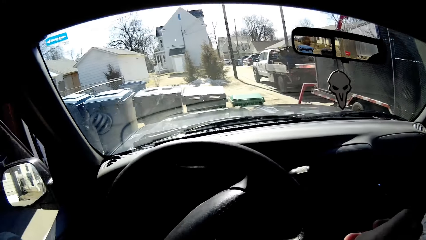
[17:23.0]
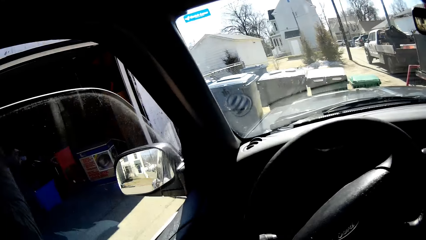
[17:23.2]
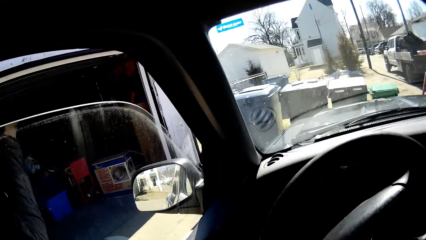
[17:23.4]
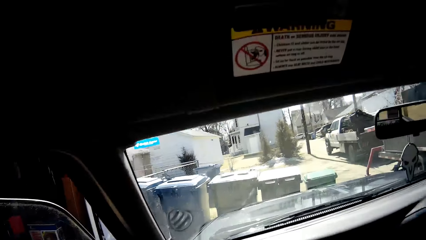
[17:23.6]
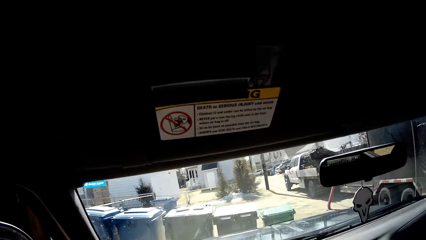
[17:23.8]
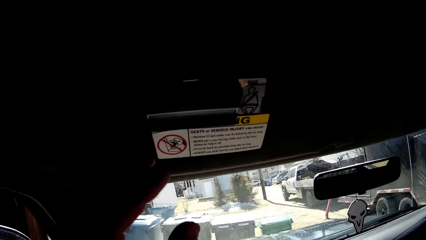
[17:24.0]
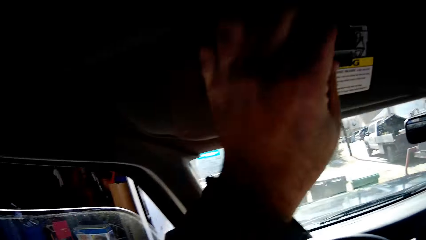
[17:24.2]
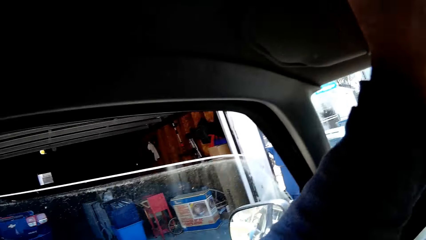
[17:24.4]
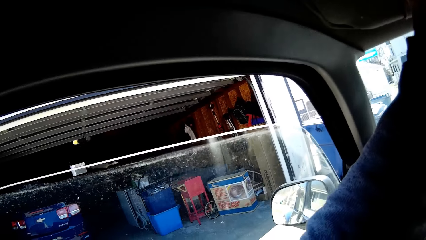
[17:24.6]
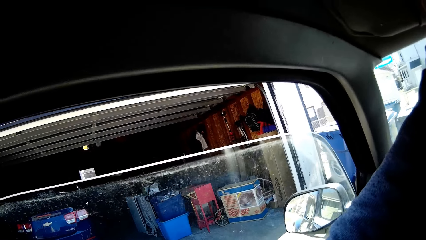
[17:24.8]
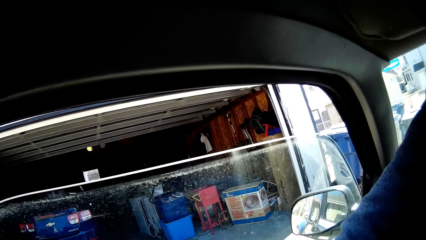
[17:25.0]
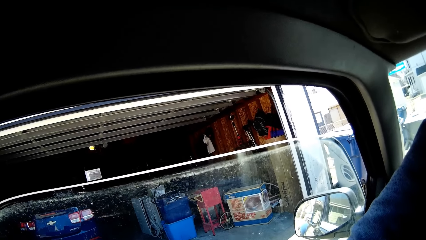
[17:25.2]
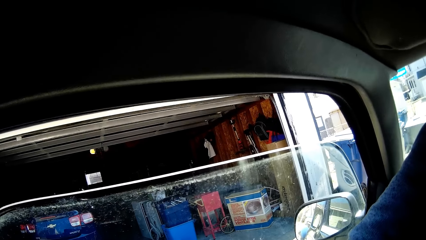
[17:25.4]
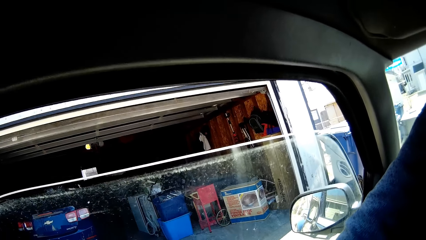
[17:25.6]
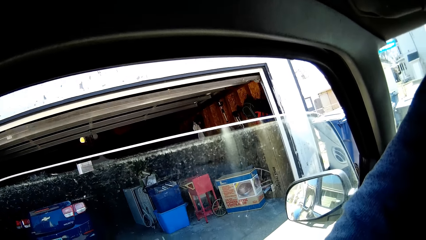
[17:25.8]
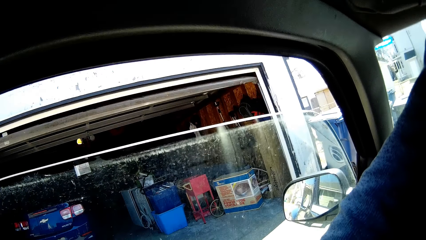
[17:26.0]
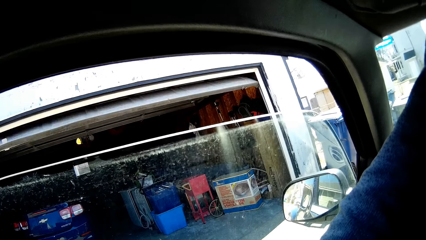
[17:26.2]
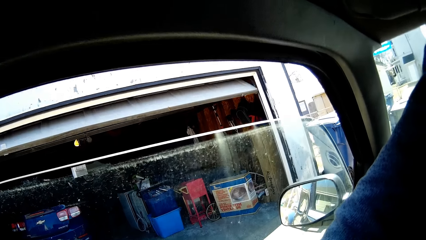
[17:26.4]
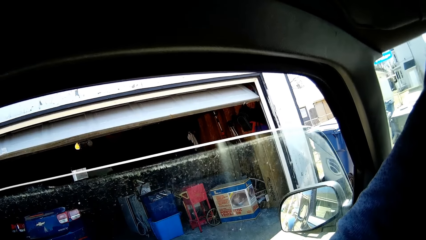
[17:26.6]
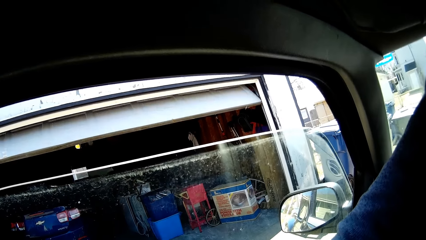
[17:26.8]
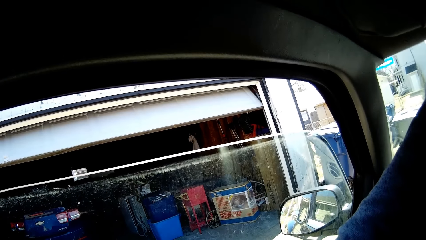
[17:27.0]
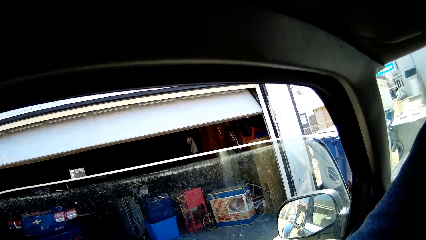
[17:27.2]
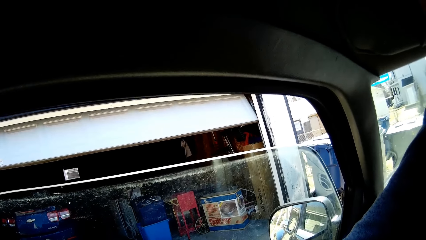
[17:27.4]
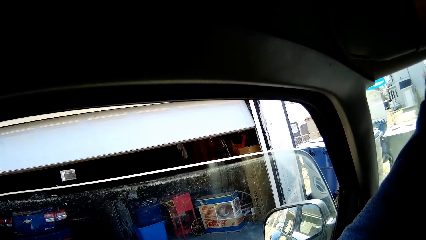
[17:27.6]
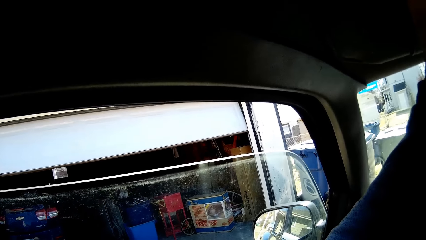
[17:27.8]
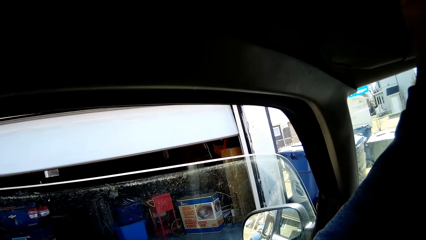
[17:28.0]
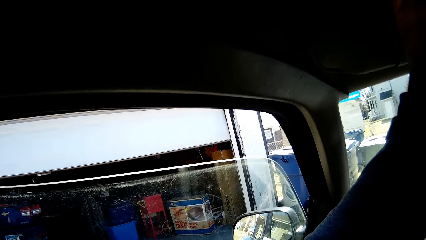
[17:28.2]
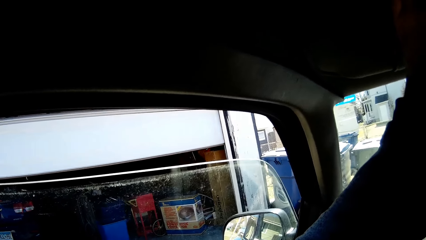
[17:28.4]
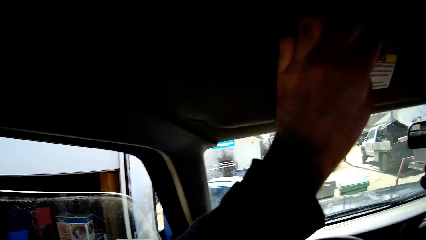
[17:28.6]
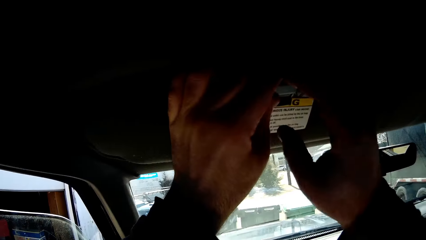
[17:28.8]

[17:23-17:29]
The camera wearer operates something.
